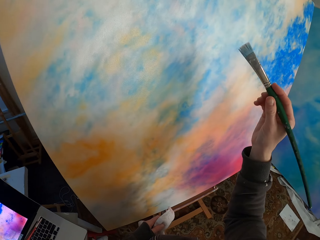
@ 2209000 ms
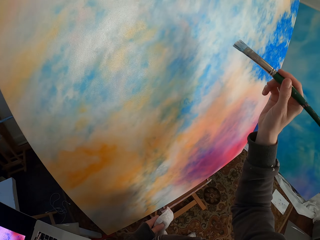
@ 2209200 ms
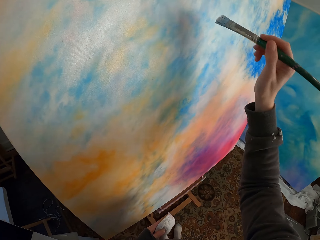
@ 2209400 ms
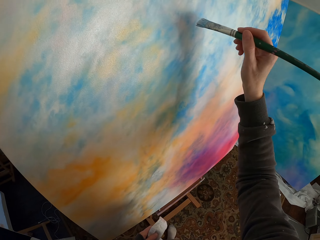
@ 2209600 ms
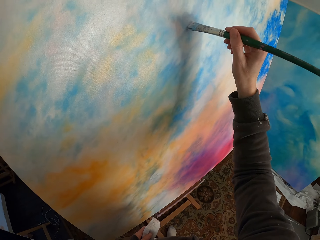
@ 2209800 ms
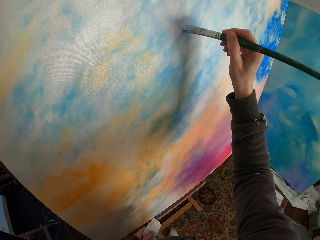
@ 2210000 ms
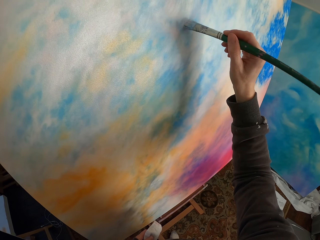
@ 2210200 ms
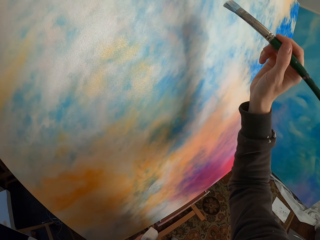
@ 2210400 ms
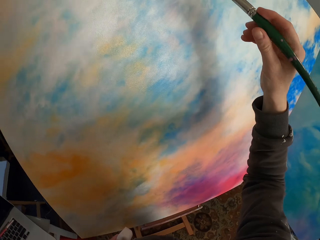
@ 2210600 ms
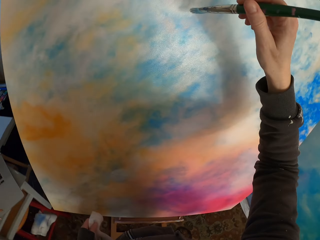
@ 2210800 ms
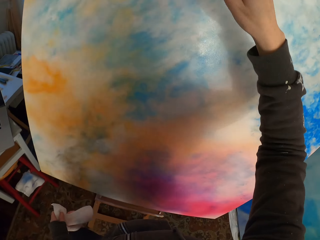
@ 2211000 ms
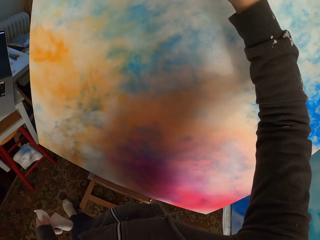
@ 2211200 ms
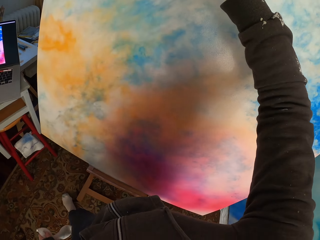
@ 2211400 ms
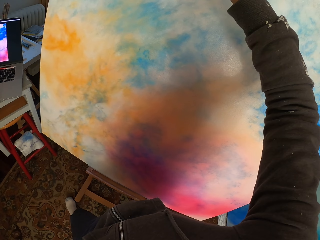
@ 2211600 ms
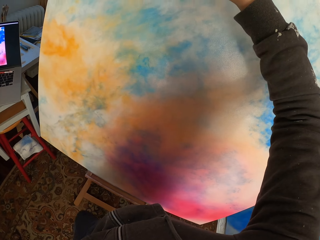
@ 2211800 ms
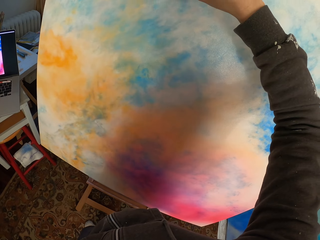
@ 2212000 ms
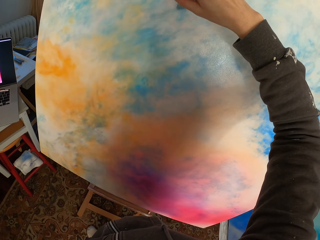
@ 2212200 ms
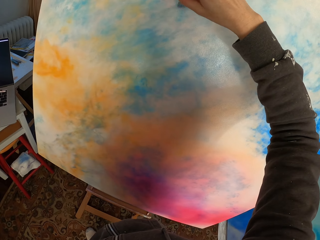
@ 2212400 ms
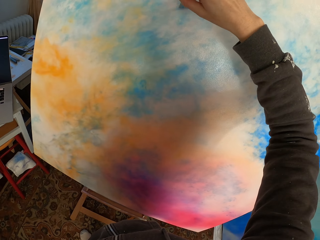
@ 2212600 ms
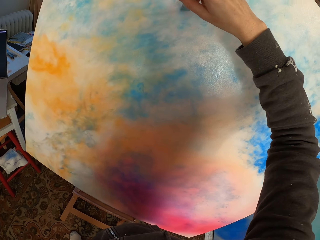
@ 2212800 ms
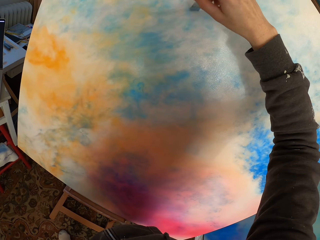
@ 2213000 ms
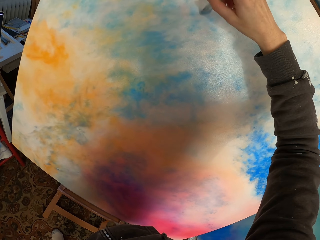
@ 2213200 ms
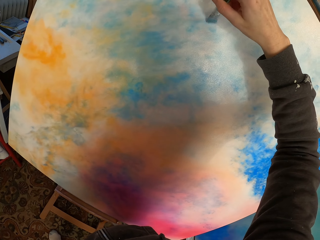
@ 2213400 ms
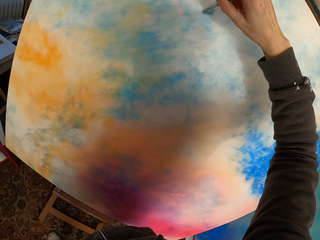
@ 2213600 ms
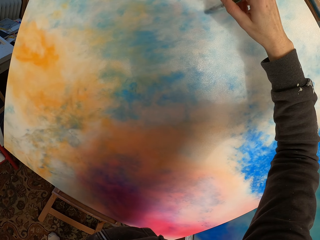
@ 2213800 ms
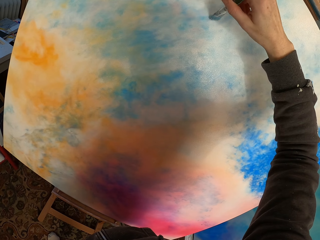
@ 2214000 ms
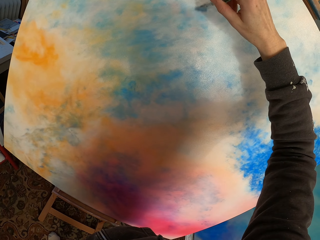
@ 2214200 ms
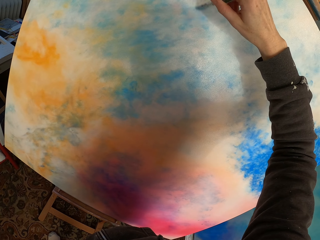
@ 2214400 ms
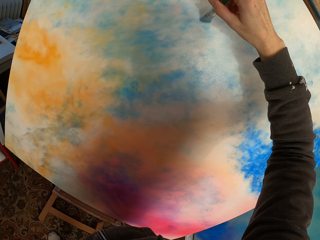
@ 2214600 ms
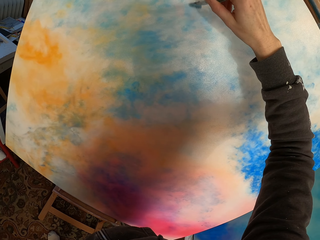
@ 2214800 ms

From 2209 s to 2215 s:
The camera wearer paints the canvas.

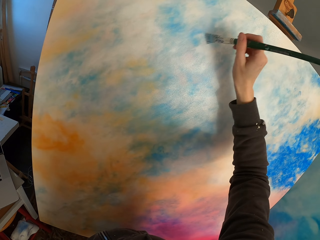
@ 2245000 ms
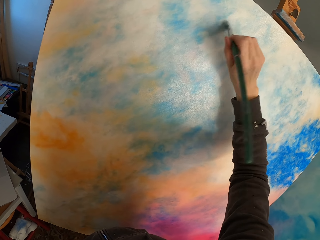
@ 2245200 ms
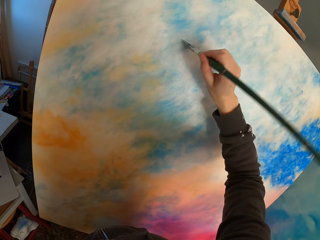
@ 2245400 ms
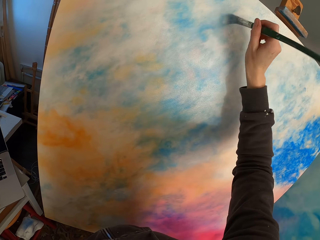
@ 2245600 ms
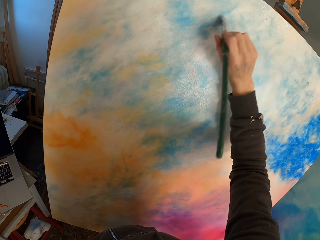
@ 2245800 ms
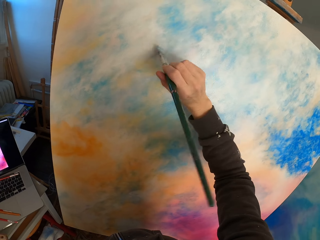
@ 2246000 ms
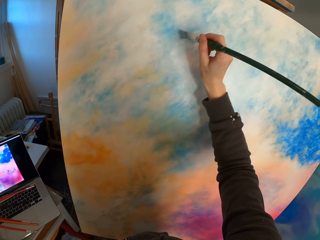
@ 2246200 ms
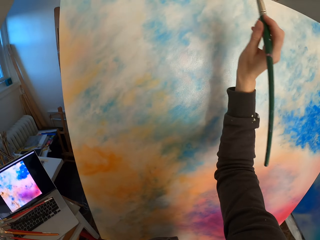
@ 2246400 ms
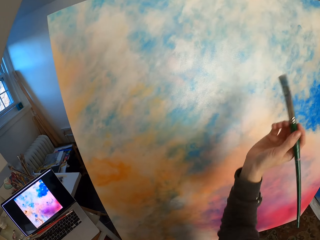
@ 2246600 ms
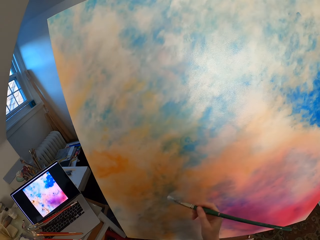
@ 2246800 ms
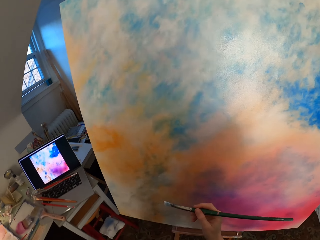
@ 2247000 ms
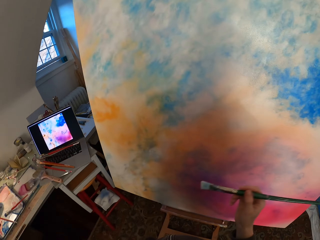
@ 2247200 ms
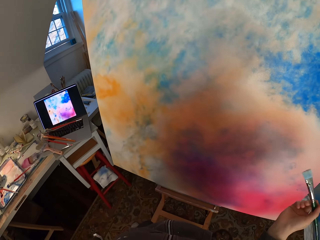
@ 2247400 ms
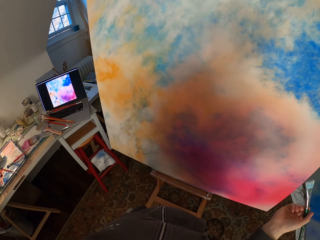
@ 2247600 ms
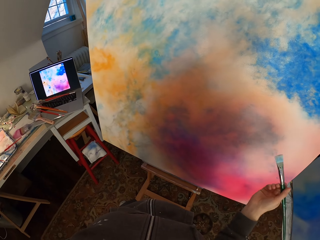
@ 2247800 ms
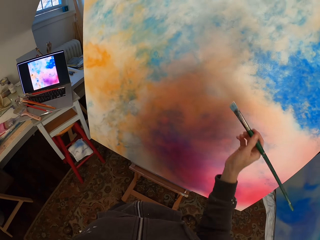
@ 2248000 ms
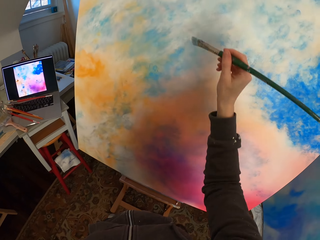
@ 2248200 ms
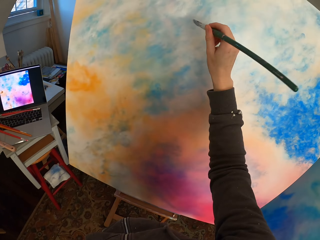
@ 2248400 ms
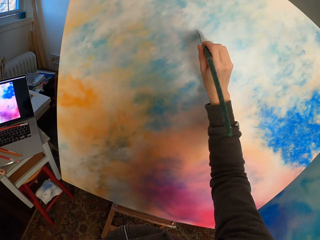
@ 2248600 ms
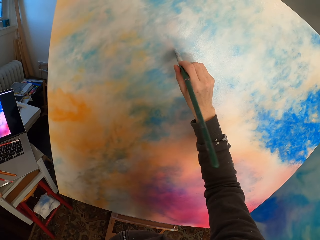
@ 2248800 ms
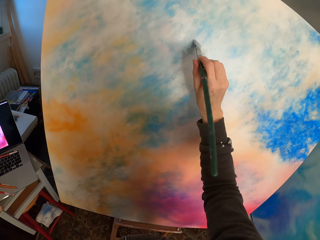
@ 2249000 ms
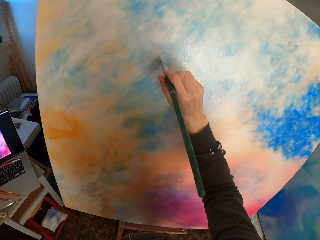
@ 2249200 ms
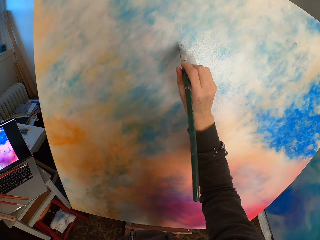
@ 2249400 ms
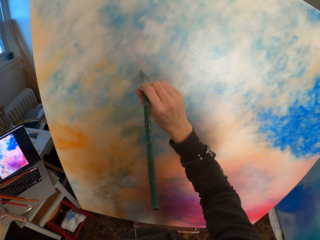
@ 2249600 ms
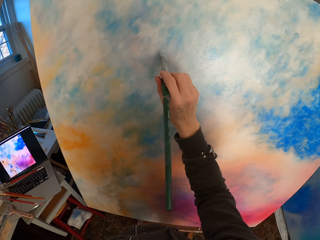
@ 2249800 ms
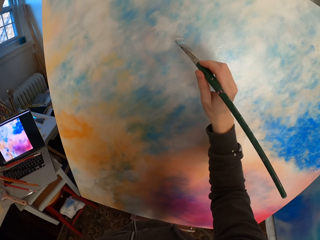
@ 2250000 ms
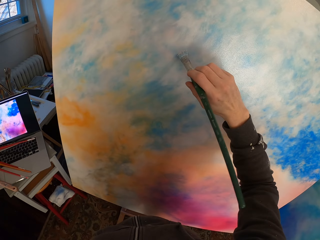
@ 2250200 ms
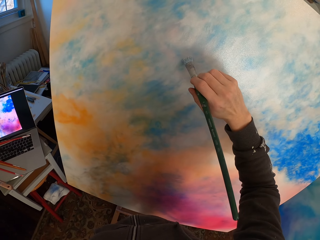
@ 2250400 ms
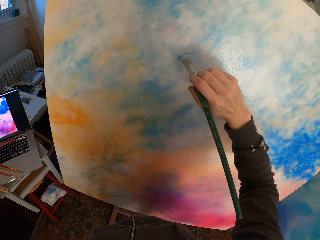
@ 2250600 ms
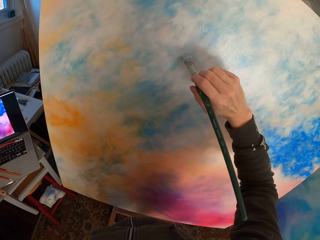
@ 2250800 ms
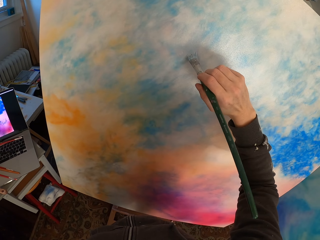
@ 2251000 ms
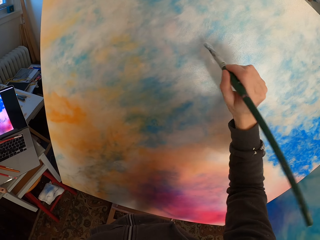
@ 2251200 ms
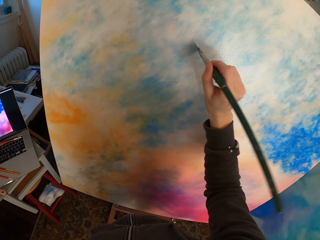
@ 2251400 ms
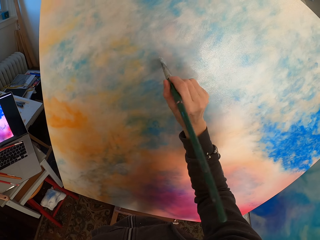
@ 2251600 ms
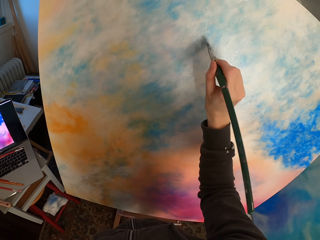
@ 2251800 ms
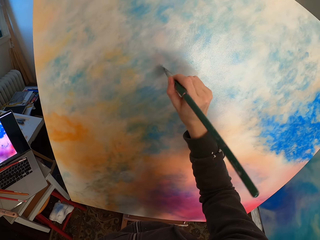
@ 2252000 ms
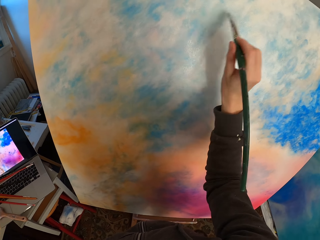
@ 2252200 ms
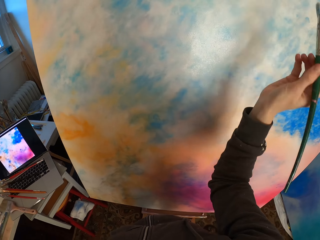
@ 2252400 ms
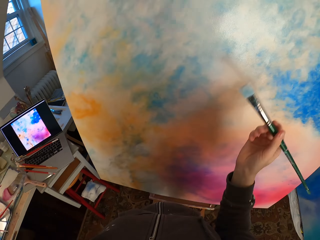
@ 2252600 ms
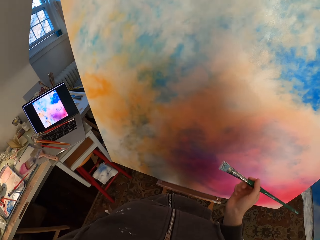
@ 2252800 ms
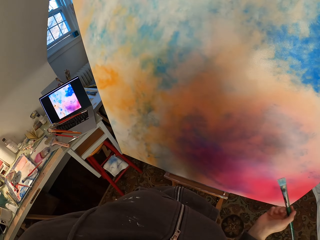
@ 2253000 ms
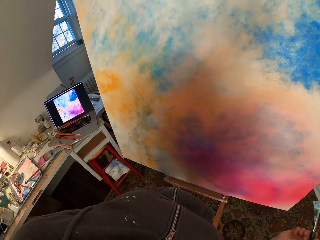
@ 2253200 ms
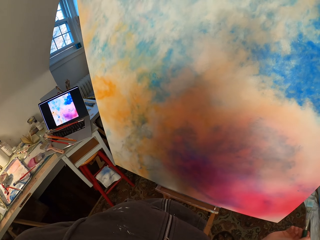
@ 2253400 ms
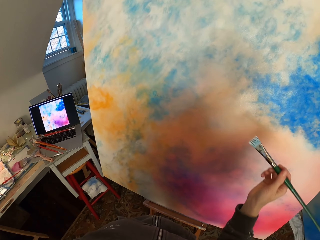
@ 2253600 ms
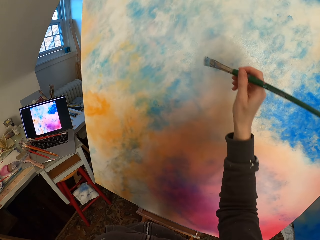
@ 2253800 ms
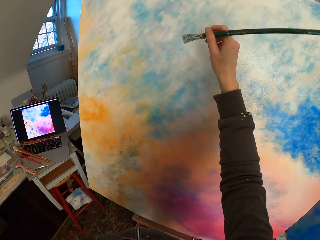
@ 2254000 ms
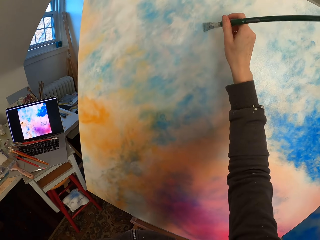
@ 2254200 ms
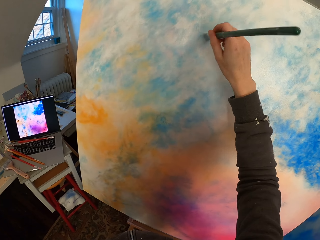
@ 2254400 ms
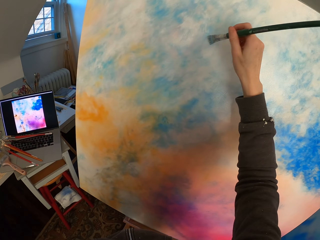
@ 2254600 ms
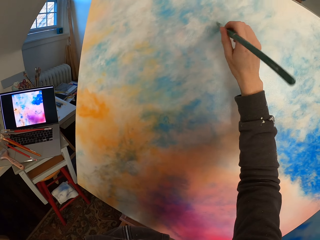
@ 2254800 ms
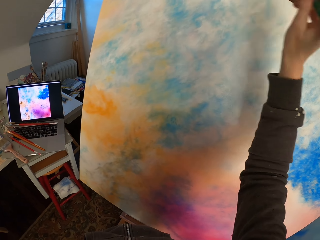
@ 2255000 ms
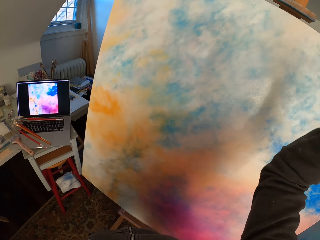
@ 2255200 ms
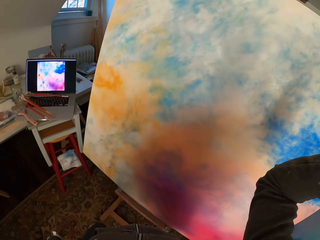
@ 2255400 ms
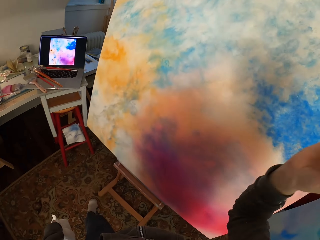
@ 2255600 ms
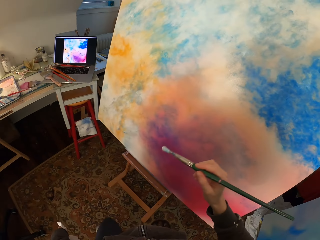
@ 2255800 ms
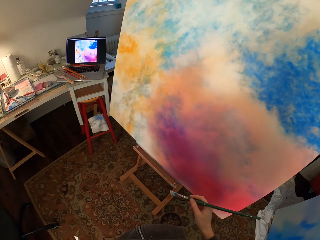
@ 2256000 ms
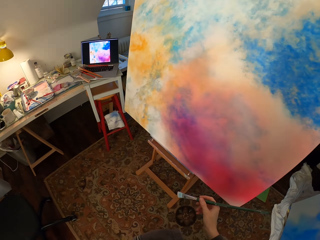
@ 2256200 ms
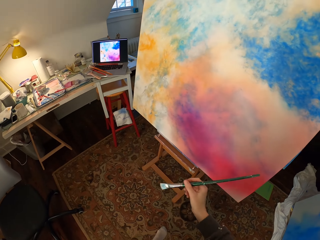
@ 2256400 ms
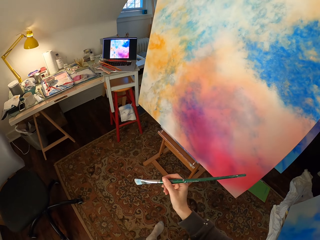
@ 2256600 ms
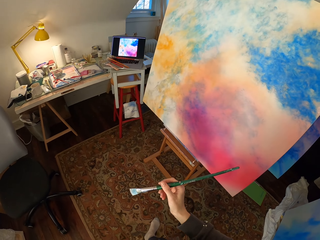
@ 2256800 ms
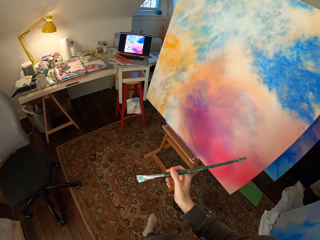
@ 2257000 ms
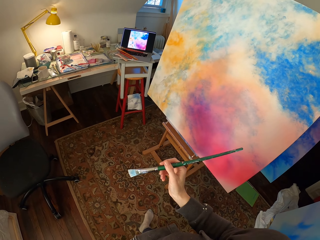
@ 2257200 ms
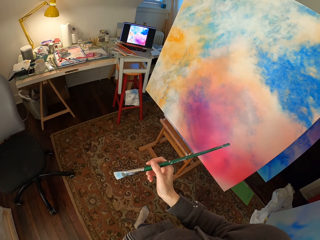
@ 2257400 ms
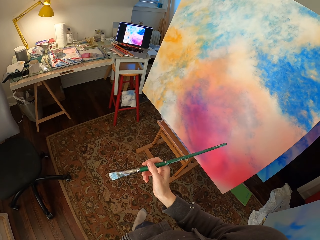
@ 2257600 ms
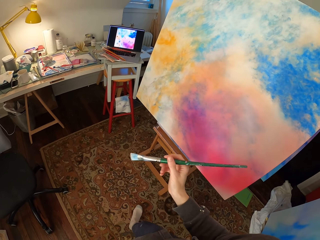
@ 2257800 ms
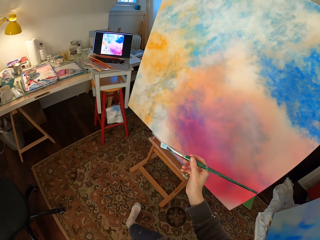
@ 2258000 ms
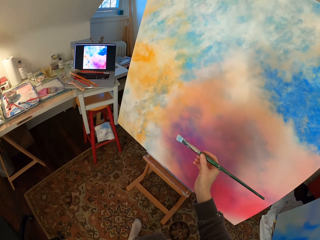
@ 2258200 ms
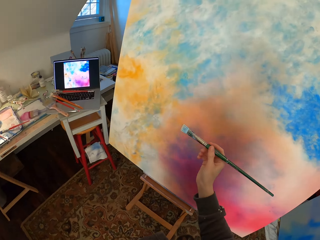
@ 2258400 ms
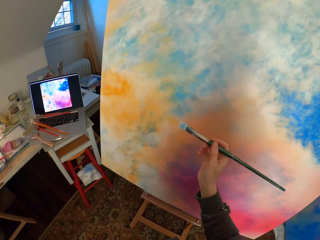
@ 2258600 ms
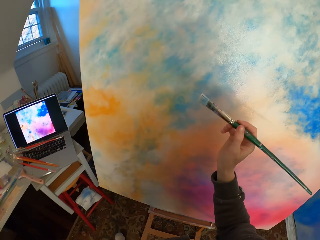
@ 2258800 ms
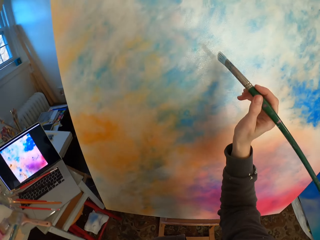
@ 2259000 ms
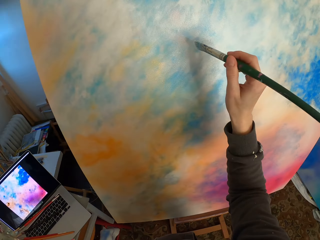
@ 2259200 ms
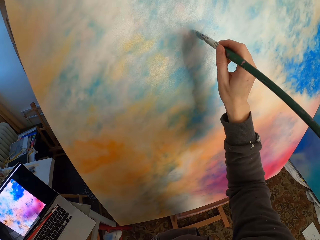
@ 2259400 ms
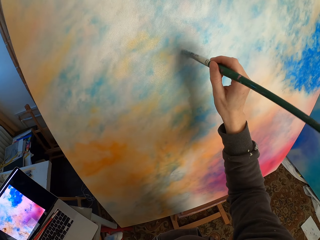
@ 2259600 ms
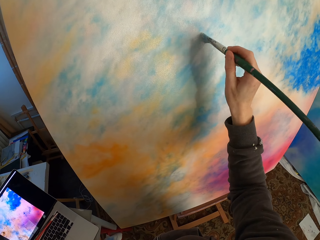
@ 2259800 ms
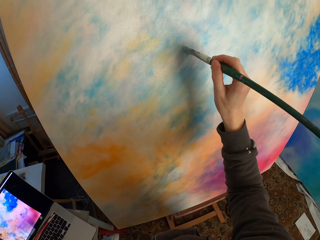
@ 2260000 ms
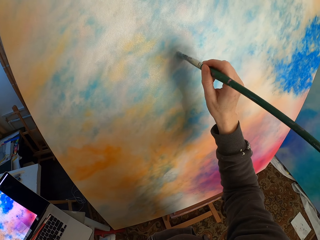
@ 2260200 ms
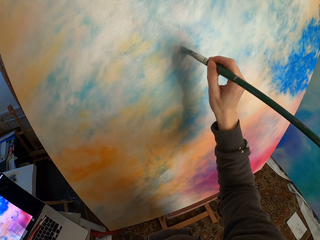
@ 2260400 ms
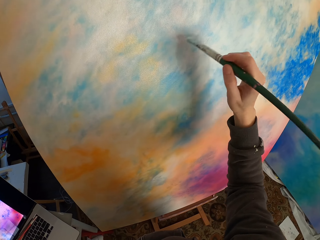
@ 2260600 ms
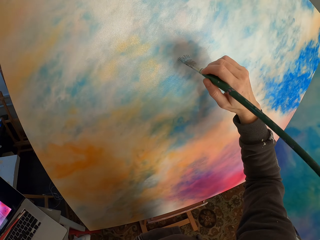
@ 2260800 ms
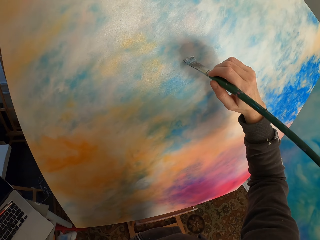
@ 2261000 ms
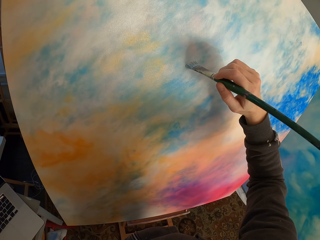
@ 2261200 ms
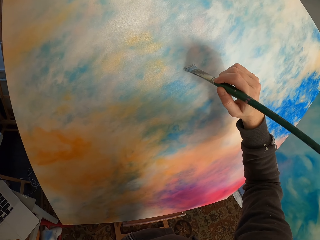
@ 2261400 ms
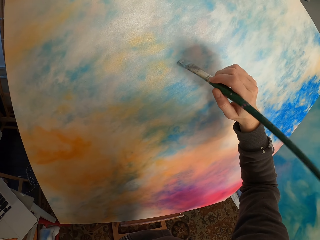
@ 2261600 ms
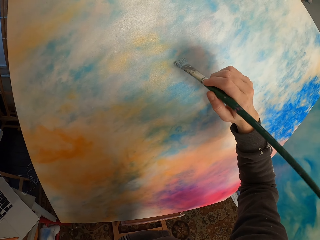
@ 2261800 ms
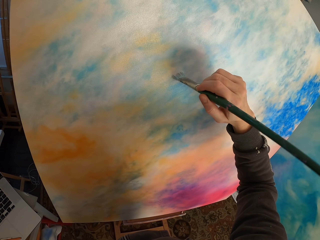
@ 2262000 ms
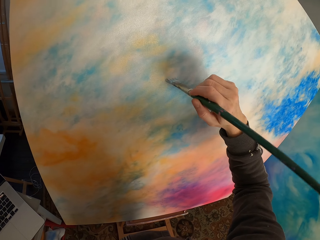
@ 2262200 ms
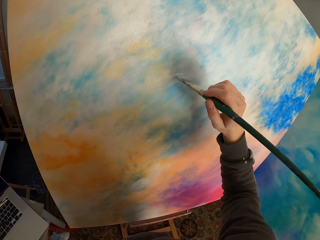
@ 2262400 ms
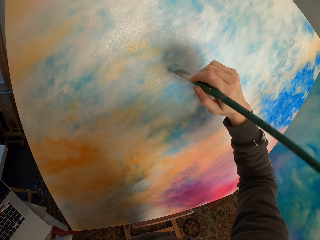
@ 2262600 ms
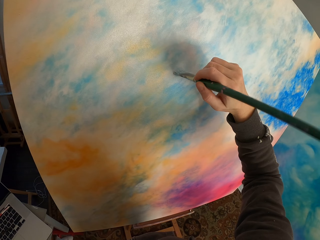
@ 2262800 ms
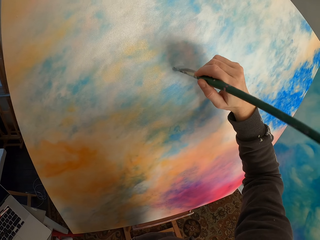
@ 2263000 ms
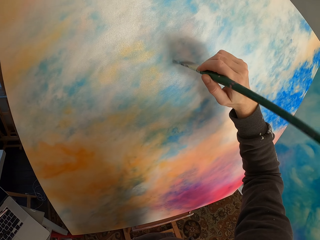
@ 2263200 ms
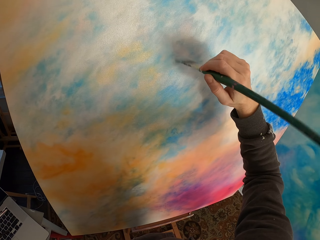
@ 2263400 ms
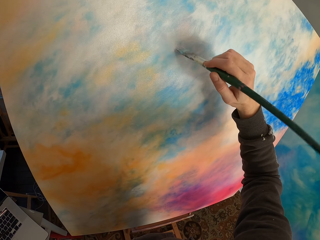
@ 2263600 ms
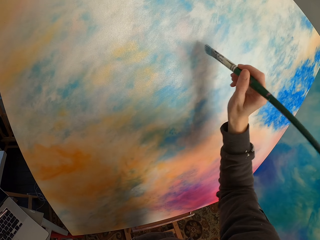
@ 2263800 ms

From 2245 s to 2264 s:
The camera wearer looks at the laptop. They paint the canvas. They look at the canvas. They paint the canvas. They move the right hand. They look at the laptop. They paint the canvas.
